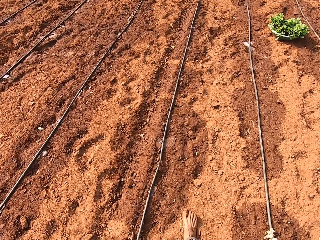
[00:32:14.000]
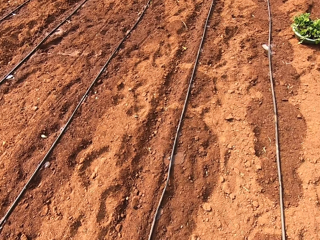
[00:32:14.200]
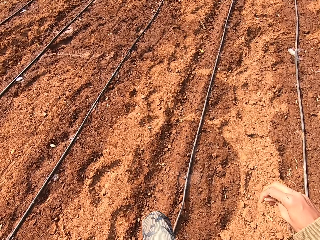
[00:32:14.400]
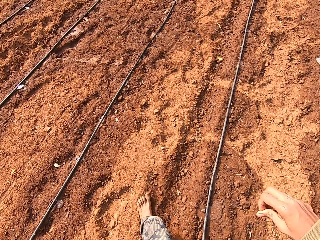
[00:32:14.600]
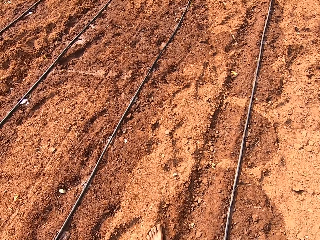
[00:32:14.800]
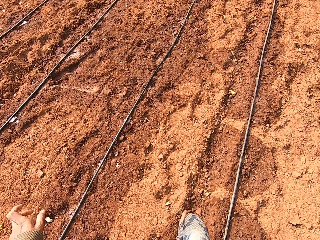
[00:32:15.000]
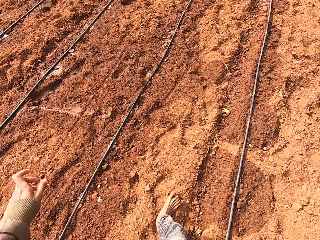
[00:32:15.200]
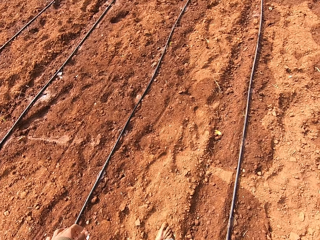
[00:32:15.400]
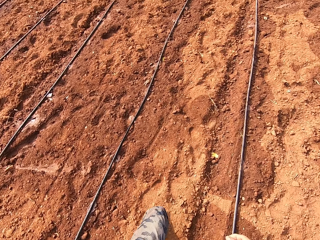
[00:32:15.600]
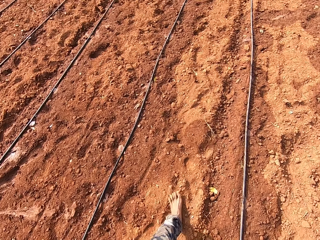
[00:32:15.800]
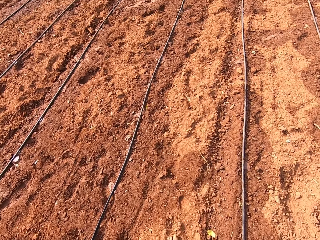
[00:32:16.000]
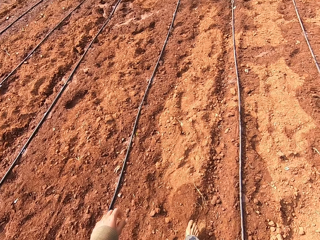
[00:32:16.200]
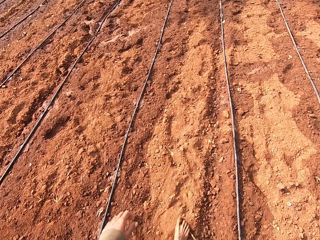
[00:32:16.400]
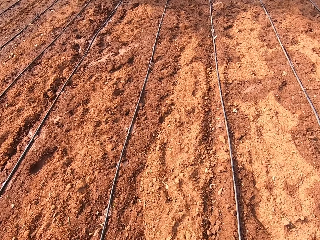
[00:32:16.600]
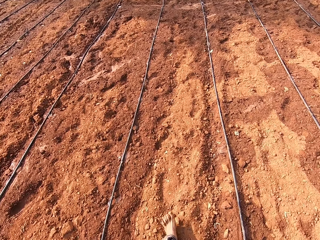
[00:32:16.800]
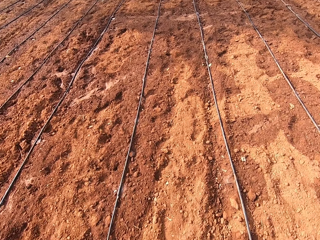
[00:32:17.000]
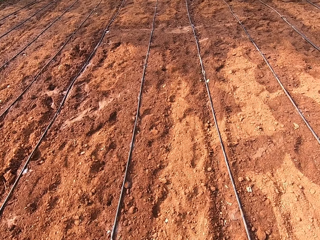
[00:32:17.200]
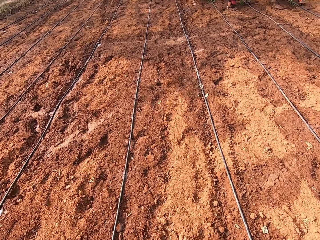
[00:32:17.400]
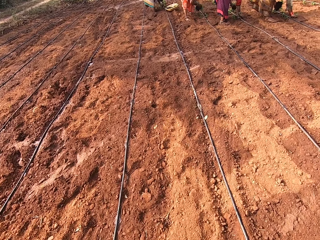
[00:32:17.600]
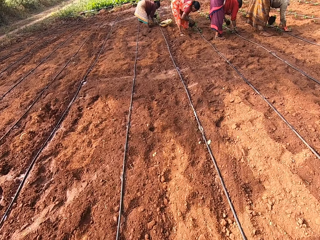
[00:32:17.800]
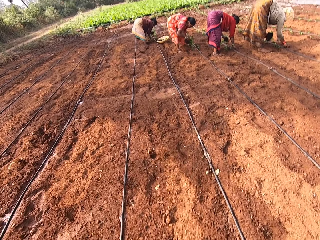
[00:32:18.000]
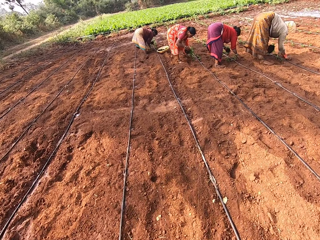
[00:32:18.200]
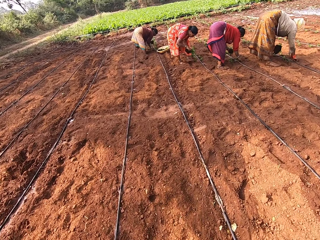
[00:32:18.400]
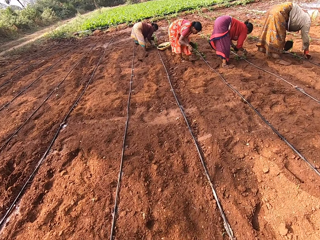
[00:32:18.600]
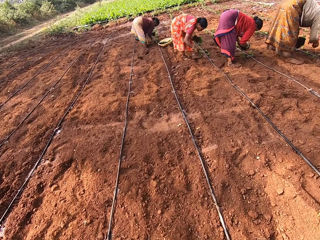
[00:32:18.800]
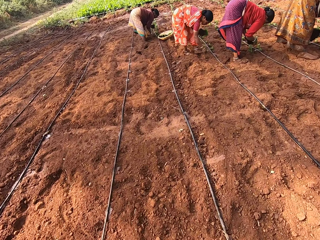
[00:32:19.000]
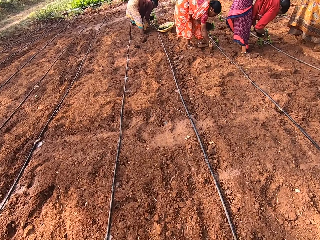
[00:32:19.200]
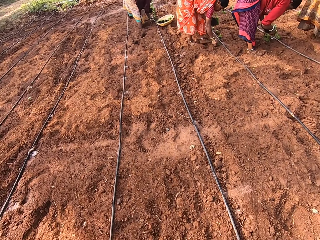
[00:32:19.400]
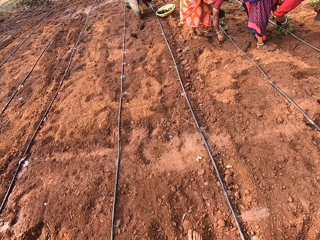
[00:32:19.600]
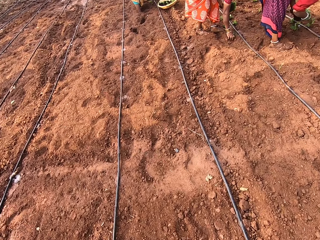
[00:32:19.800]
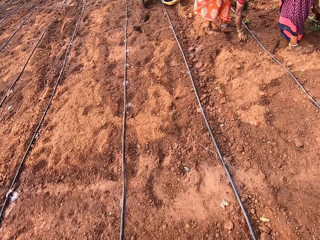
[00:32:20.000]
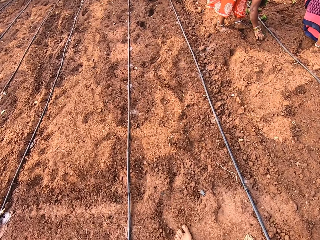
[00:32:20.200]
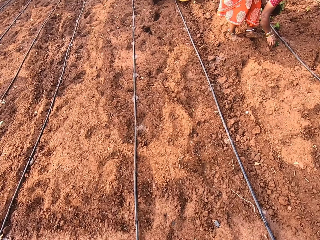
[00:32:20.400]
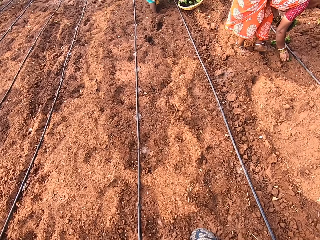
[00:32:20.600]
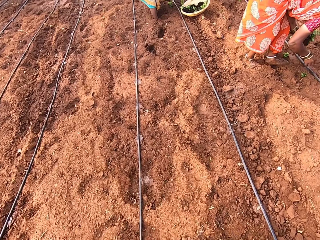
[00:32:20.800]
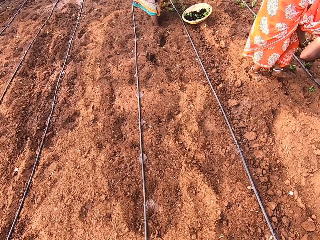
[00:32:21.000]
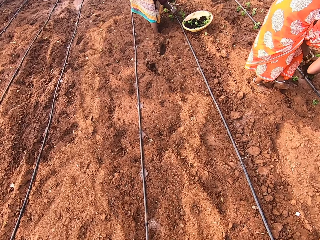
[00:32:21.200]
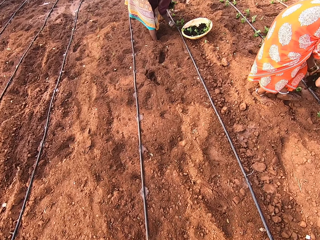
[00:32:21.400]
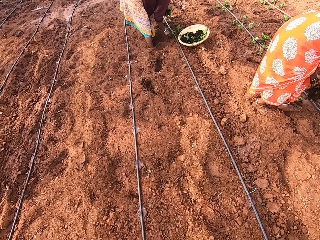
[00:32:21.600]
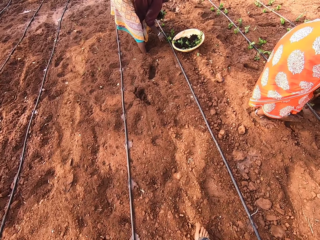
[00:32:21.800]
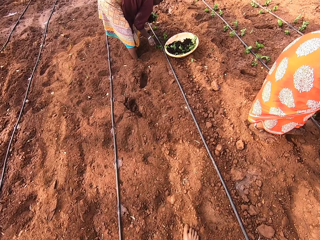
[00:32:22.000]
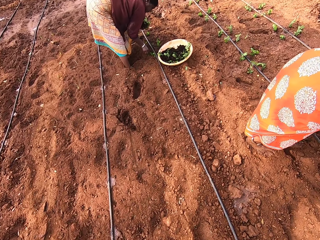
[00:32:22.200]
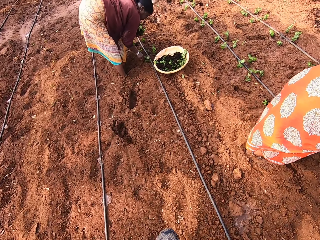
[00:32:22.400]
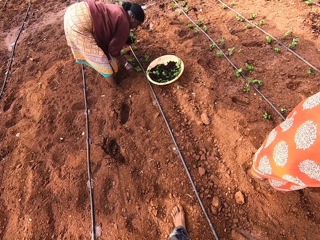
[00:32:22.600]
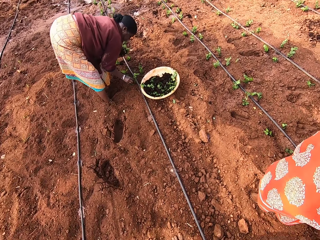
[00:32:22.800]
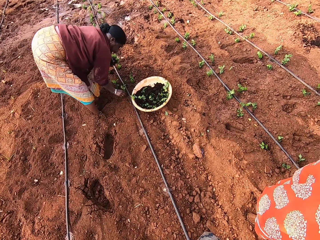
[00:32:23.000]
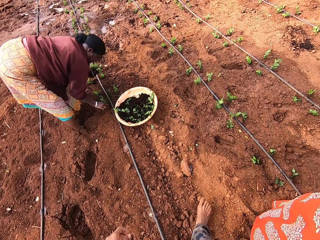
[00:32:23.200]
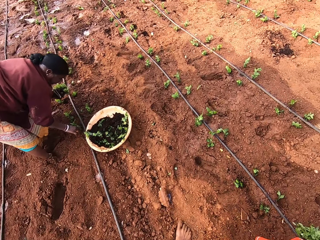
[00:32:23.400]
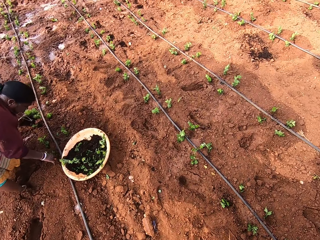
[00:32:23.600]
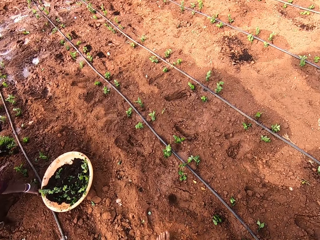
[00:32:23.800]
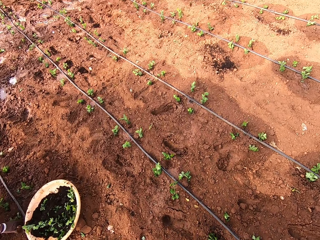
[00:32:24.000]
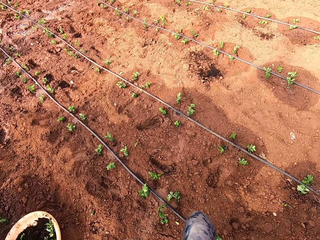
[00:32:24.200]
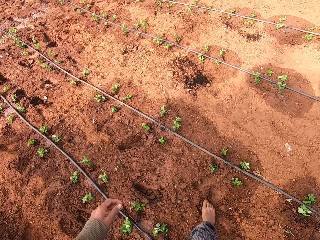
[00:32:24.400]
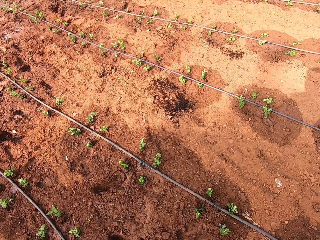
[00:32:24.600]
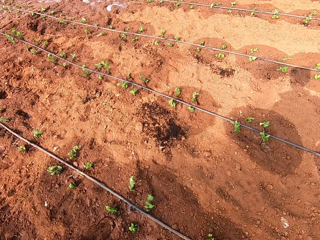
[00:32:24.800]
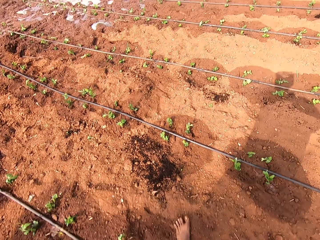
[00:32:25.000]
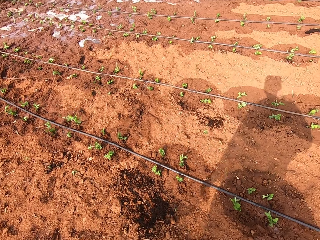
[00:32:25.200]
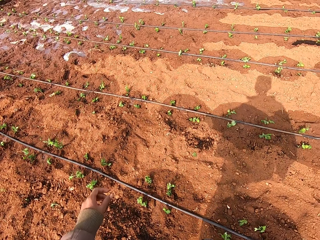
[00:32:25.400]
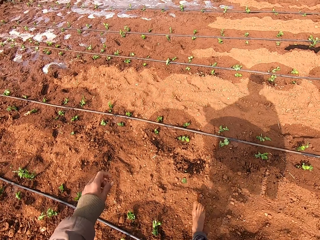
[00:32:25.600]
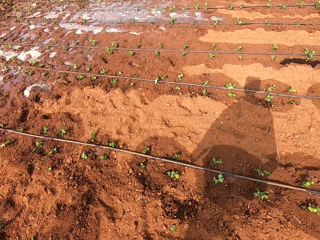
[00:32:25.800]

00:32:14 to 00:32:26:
The camera wearer walks around the garden.

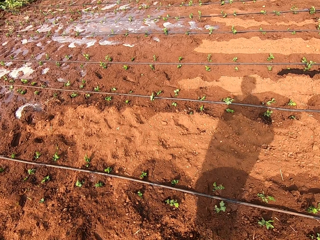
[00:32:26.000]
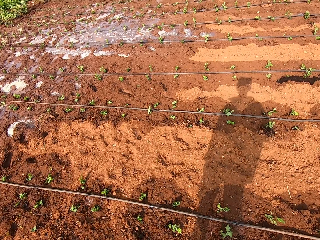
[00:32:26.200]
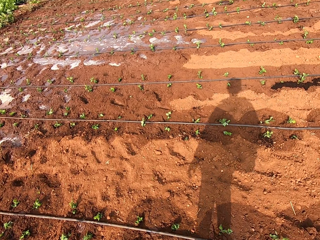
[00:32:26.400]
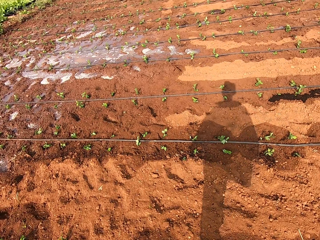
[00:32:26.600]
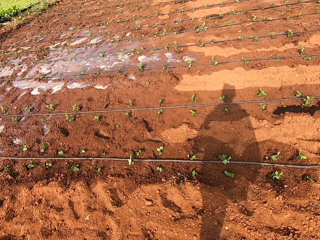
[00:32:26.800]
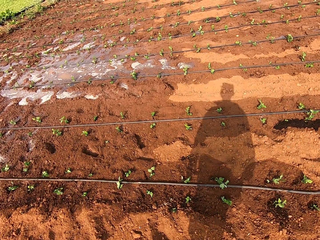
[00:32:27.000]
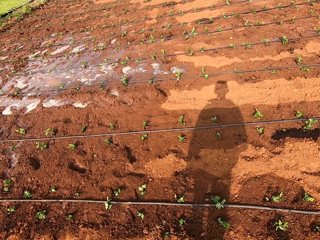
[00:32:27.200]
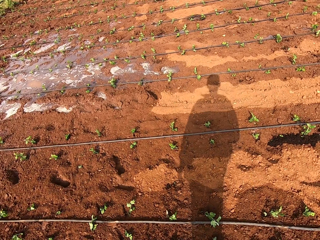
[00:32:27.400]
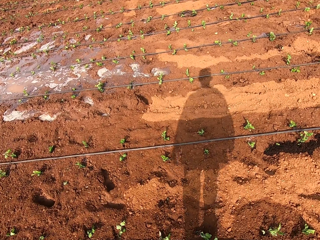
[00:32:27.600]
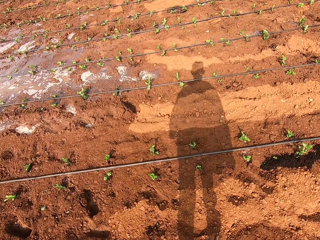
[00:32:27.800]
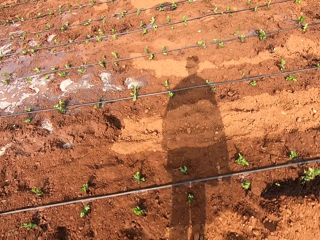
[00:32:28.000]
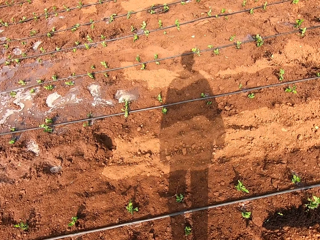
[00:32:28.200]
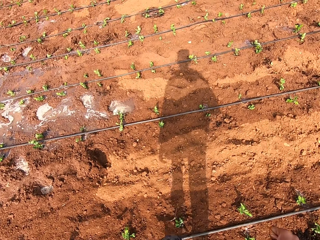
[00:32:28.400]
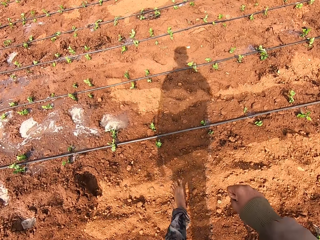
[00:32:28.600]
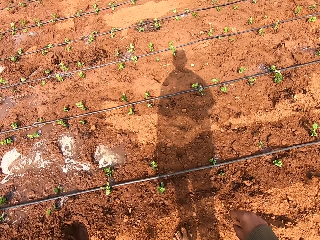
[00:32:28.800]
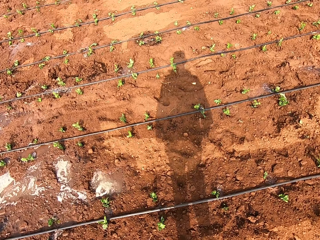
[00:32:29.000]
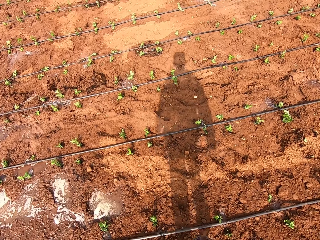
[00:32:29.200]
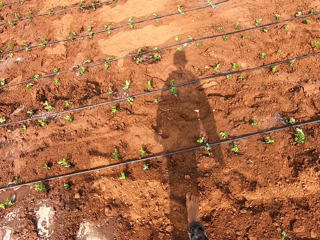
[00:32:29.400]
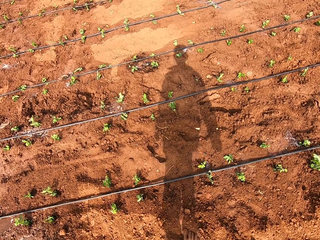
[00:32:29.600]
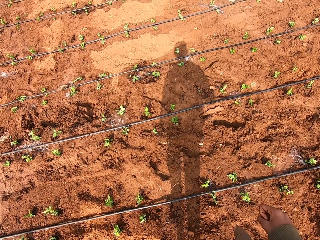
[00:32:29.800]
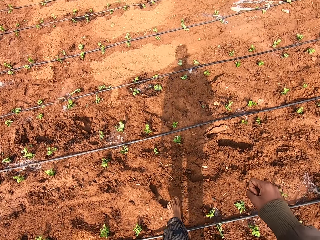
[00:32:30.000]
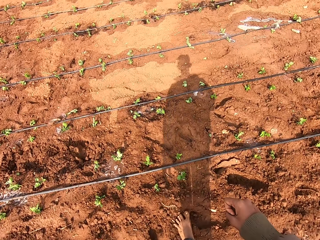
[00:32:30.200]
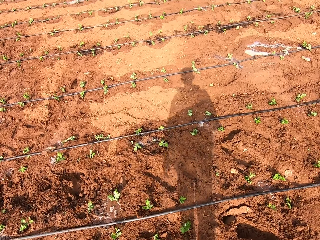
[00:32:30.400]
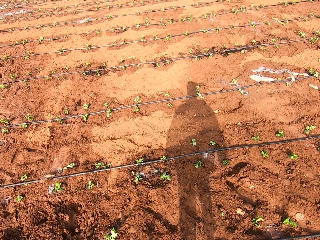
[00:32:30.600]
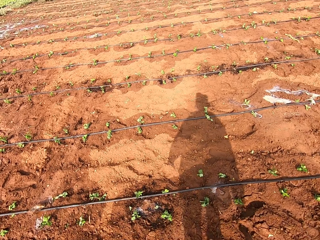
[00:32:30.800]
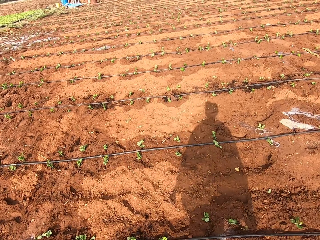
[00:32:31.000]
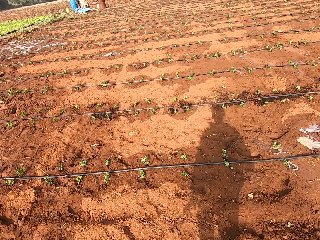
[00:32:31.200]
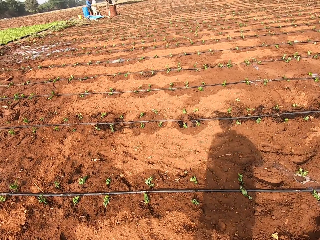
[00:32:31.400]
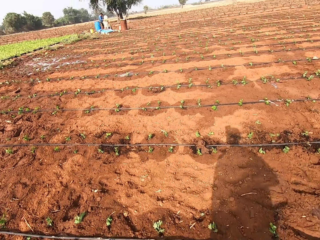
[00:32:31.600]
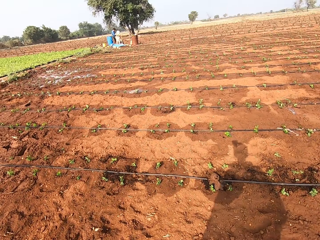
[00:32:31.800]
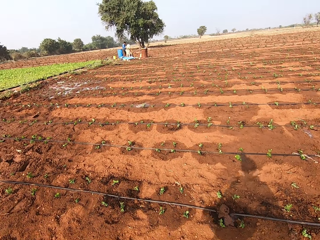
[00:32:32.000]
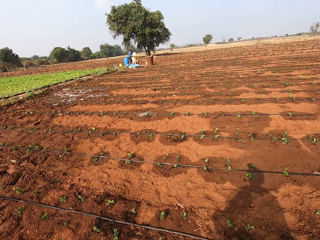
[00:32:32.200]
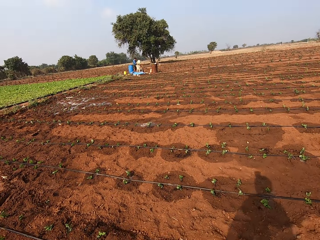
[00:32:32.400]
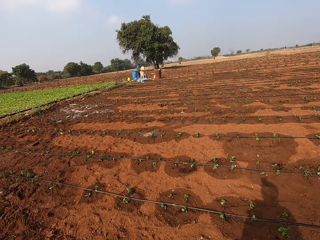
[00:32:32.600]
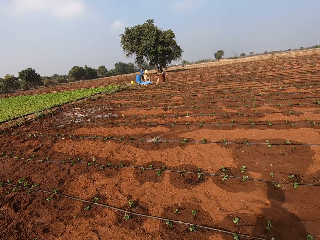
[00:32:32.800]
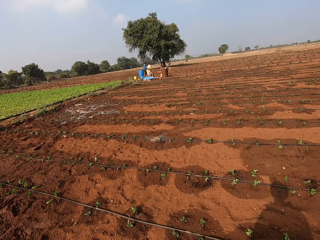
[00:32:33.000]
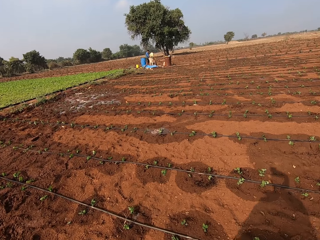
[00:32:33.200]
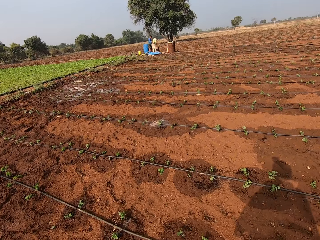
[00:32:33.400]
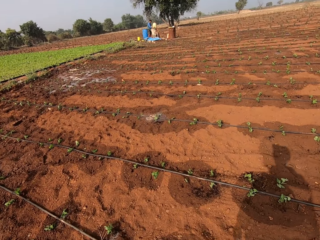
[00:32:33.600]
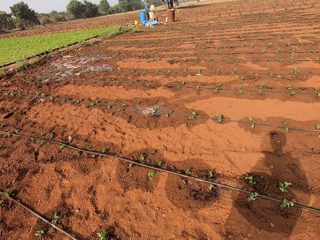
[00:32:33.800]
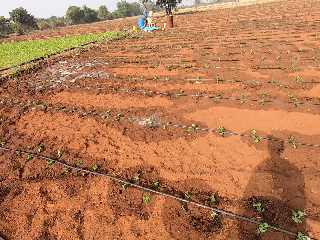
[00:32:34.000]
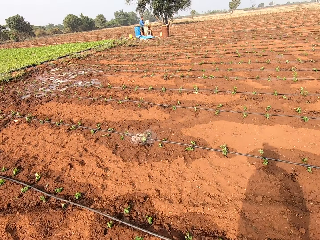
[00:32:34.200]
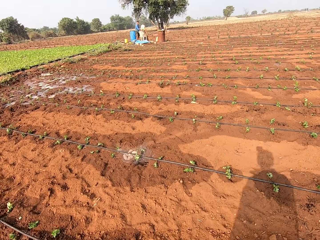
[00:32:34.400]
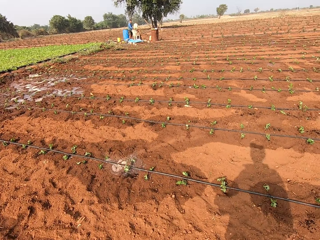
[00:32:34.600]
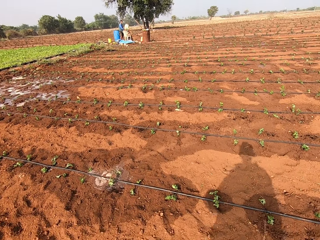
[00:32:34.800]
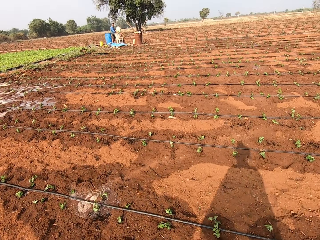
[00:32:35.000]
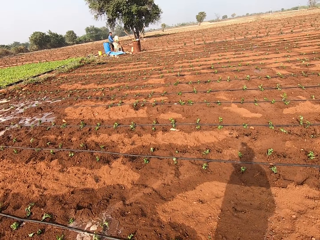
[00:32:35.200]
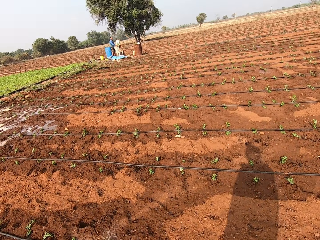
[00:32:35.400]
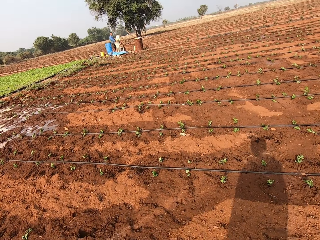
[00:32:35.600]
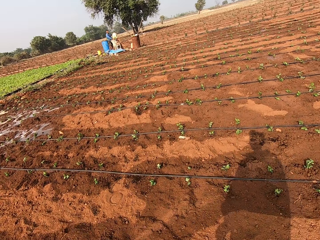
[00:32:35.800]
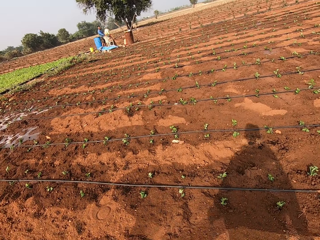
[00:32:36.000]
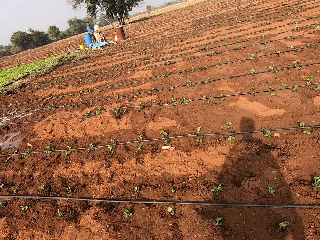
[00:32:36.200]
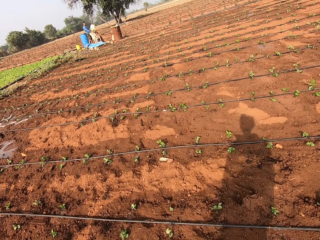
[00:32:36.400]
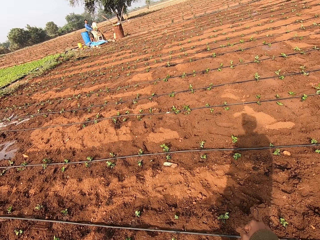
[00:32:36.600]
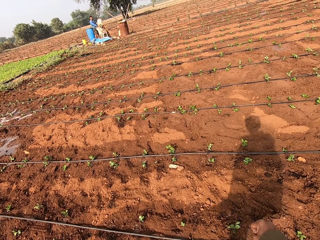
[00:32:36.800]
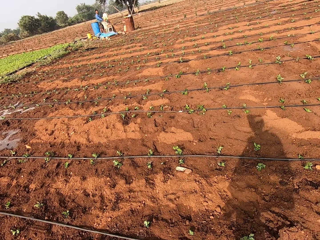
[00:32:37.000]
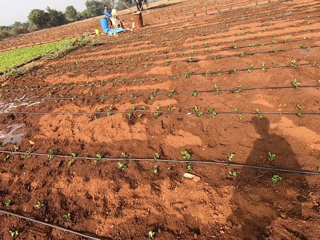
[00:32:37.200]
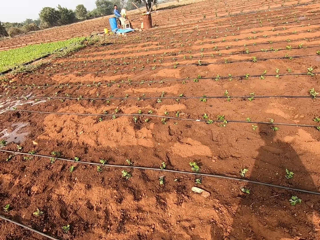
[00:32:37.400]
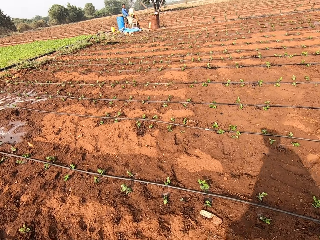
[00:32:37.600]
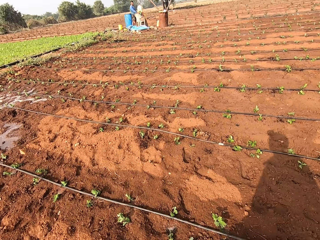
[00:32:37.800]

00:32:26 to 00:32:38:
The camera wearer converses with a man.
